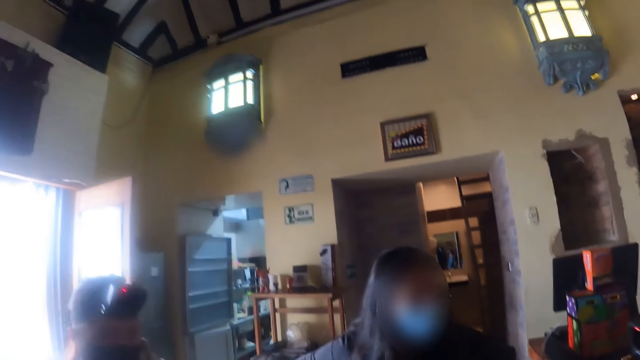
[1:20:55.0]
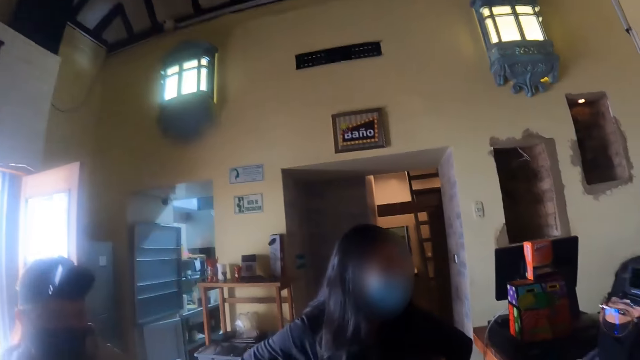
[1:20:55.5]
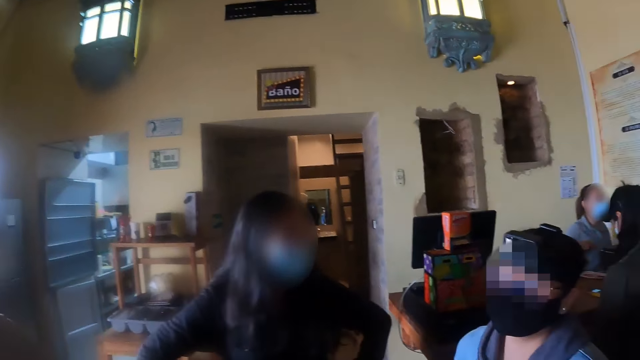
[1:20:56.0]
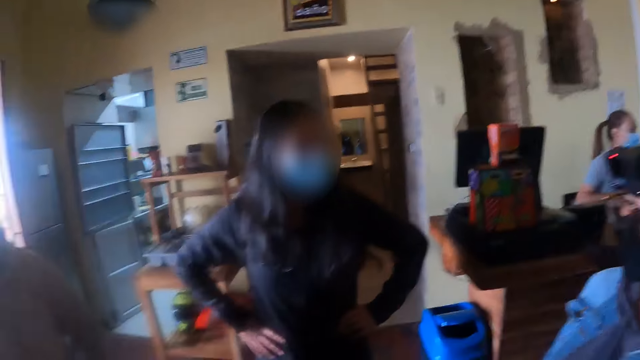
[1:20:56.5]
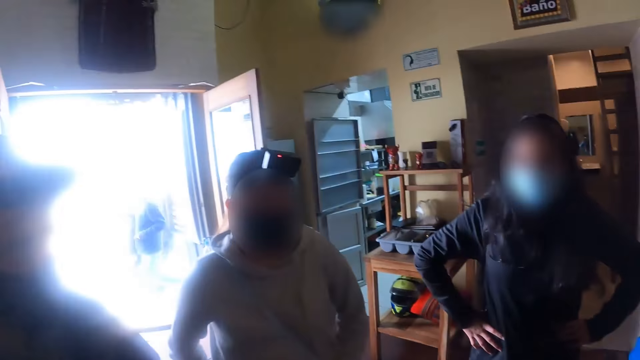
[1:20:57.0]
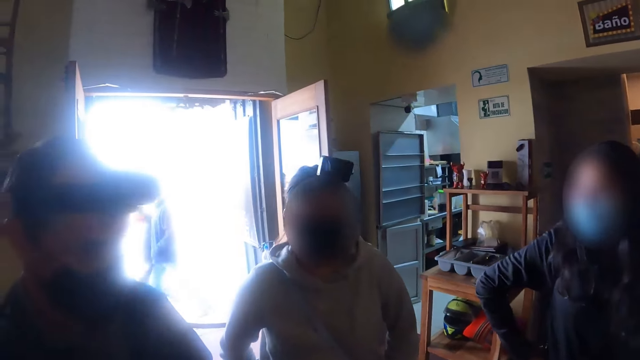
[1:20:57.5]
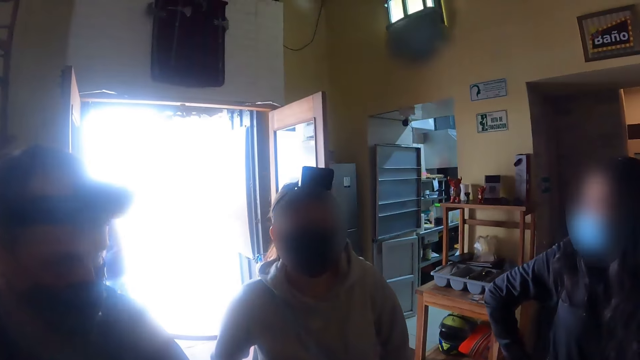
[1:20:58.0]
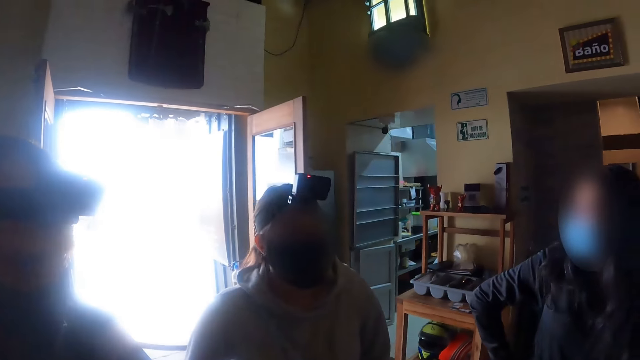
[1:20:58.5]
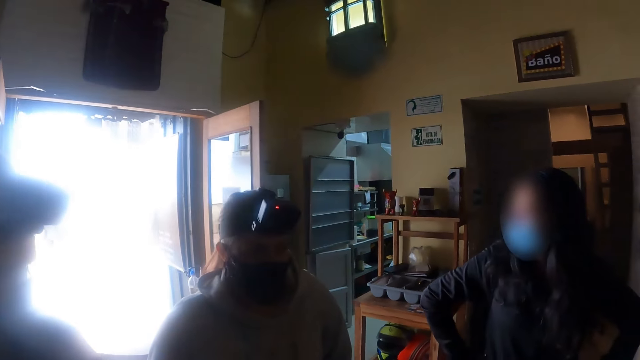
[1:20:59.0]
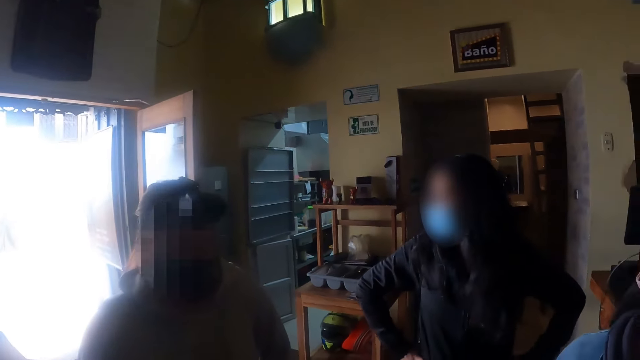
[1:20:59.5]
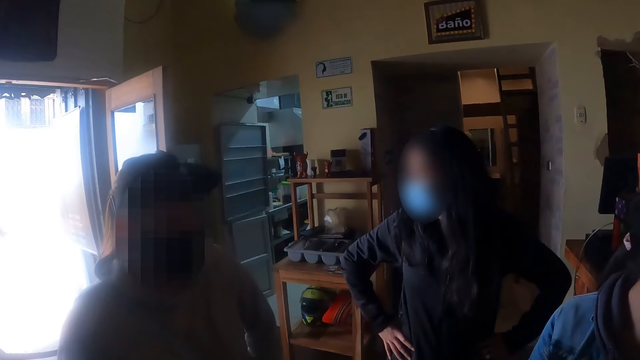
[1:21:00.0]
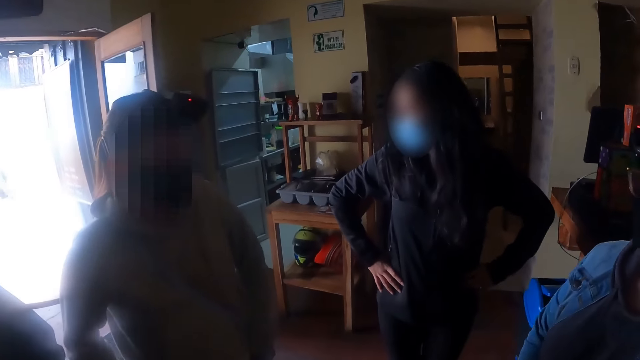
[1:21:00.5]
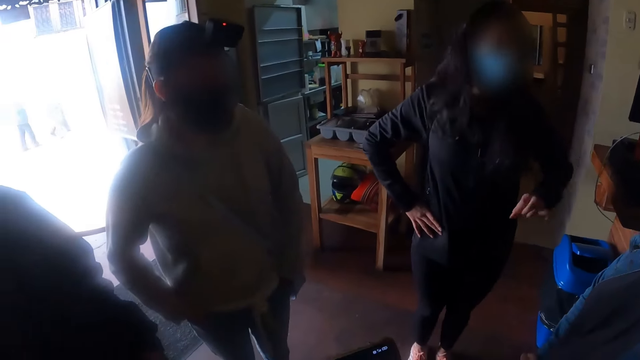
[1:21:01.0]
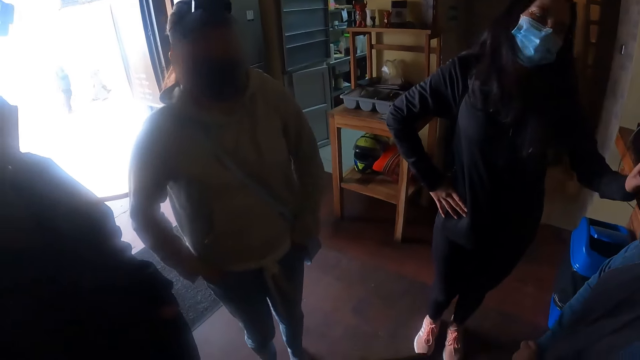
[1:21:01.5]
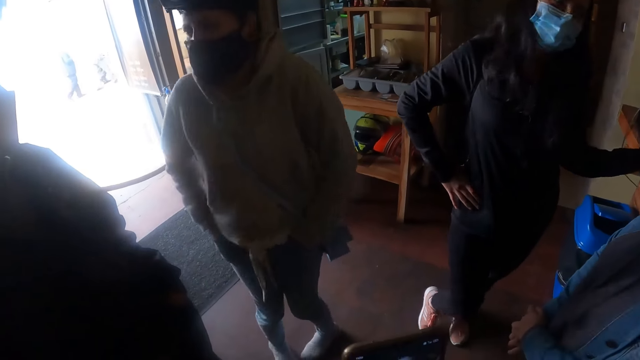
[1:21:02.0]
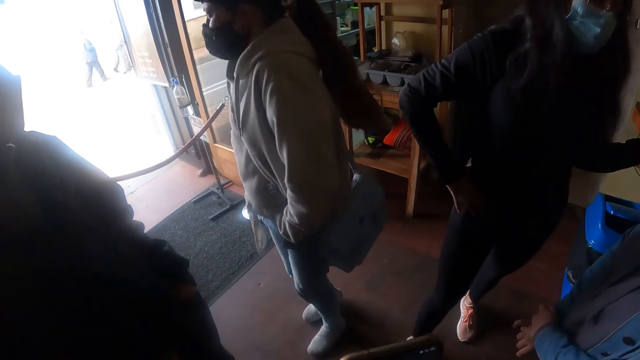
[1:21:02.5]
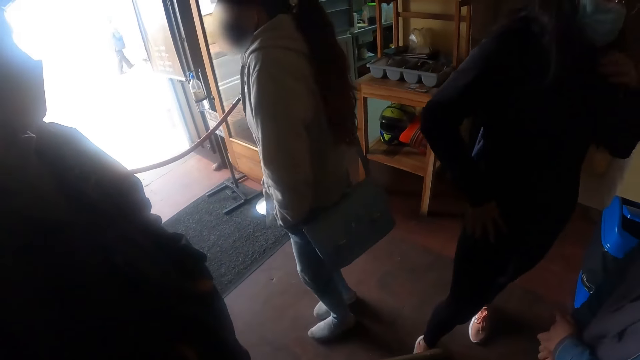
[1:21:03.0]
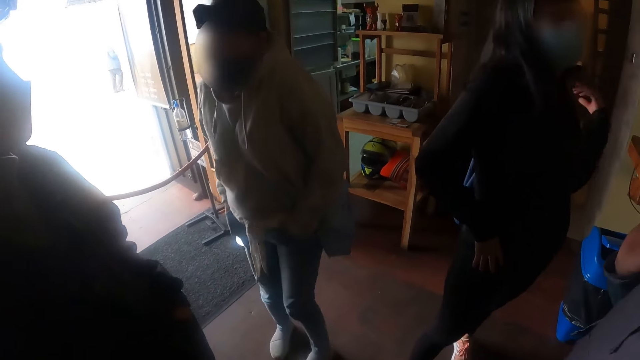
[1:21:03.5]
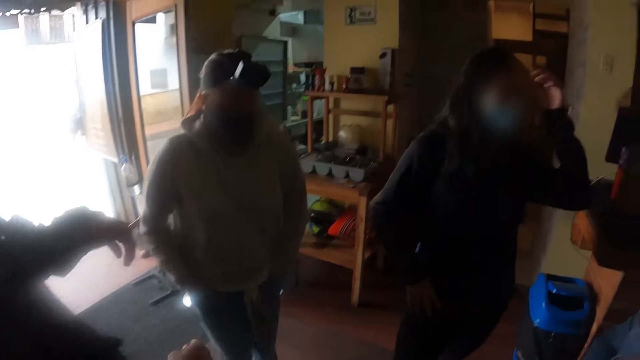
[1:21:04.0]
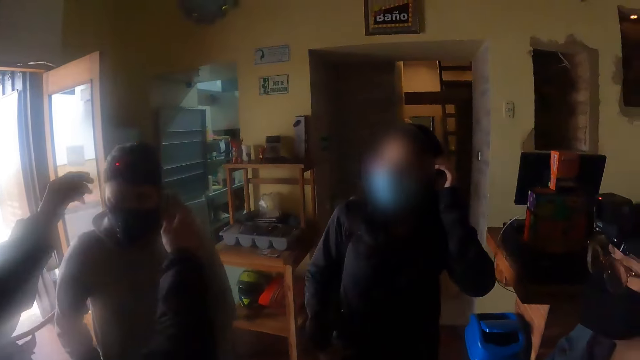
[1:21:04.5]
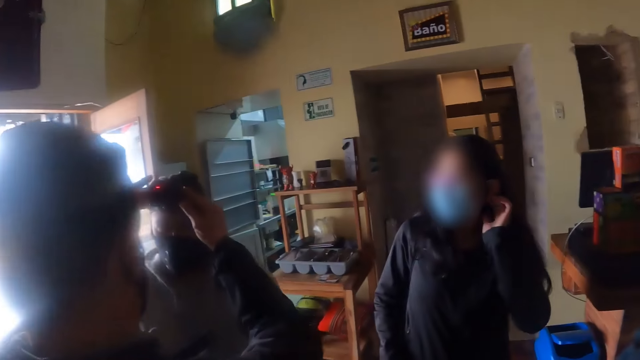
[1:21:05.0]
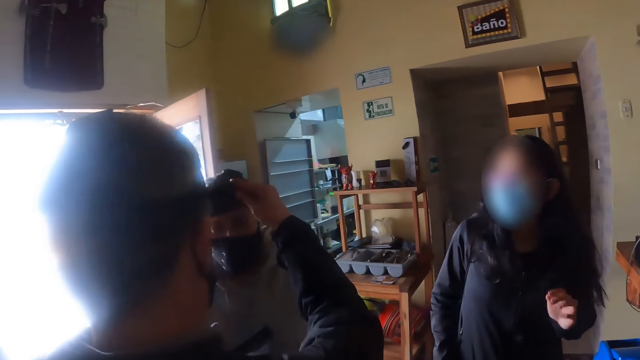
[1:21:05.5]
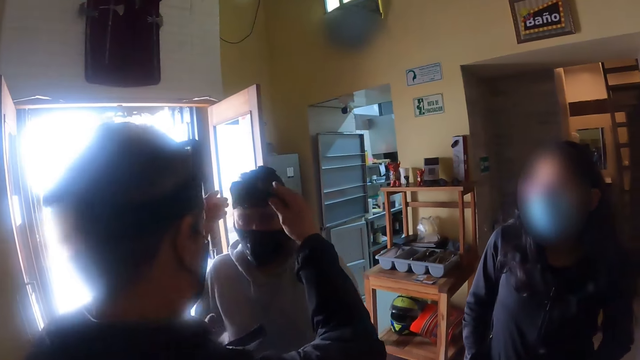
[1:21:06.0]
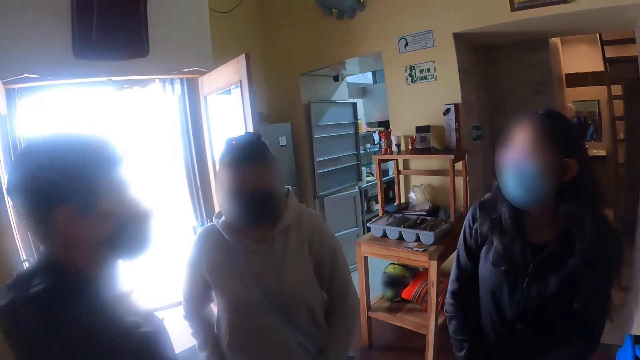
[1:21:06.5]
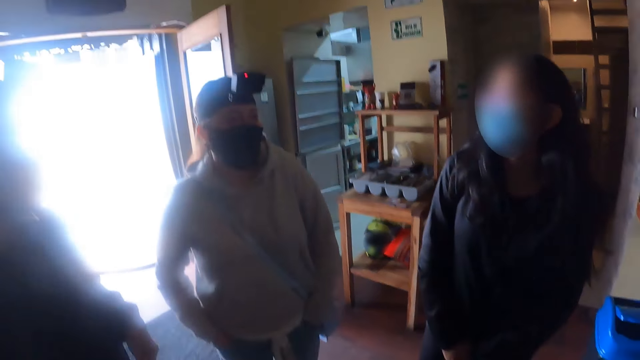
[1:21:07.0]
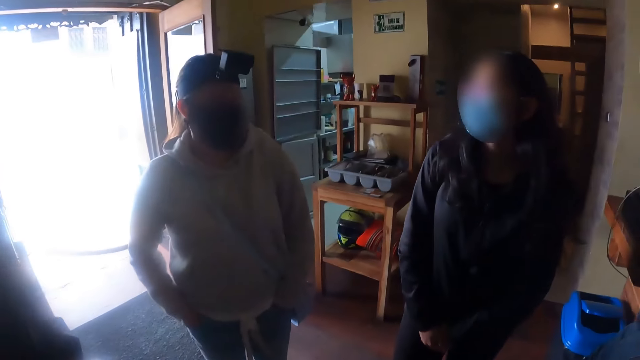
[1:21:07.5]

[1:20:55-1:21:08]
A woman turns around. A man adjusts the camera on the woman.

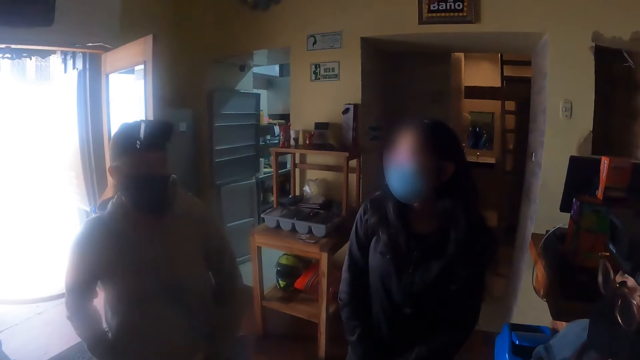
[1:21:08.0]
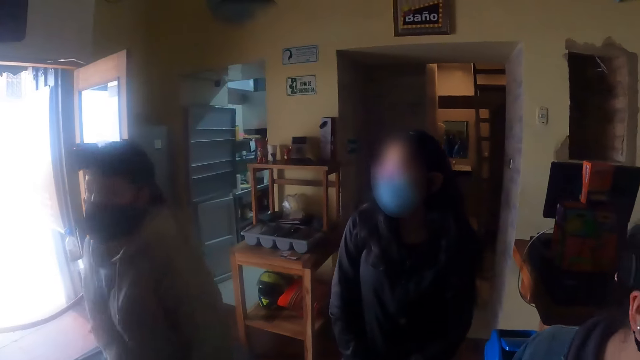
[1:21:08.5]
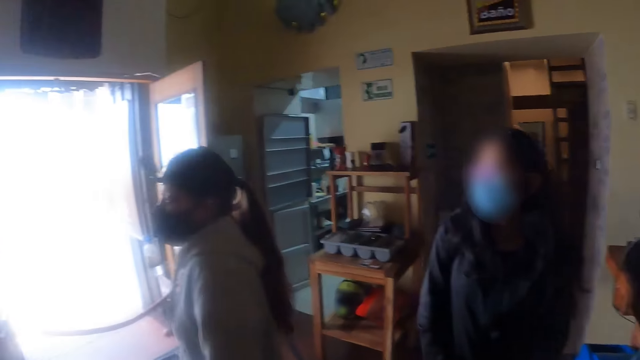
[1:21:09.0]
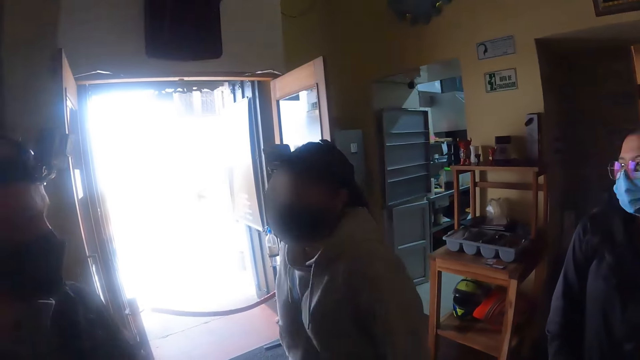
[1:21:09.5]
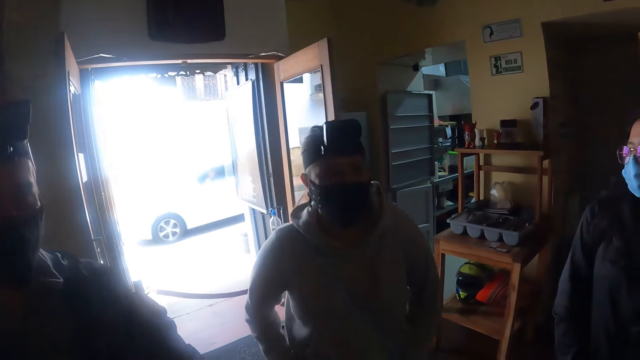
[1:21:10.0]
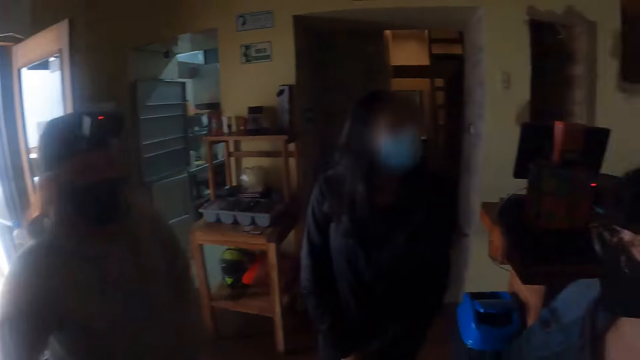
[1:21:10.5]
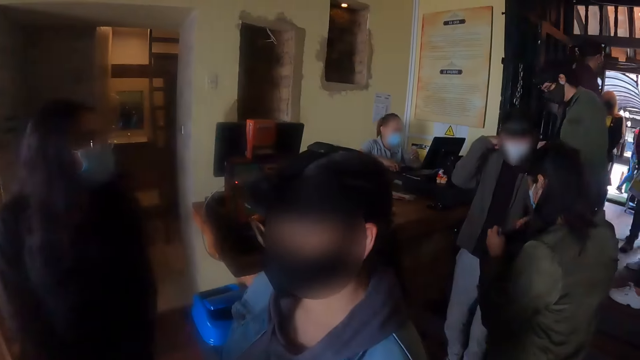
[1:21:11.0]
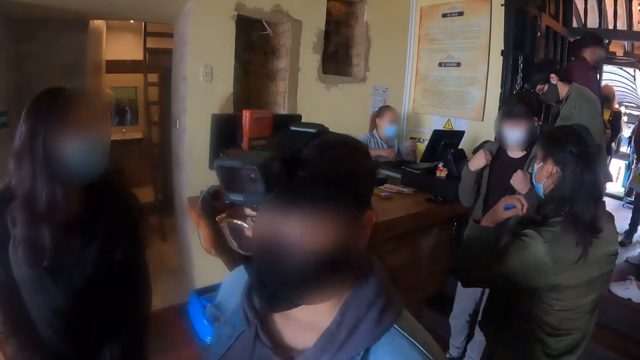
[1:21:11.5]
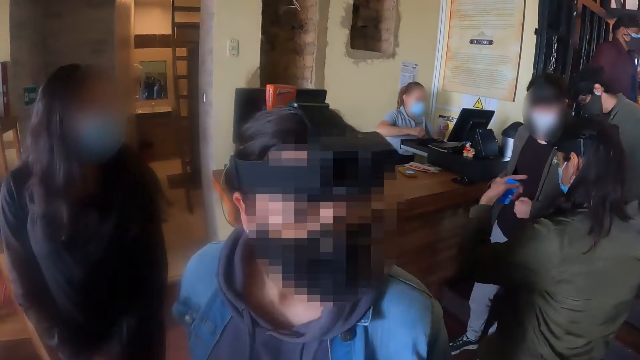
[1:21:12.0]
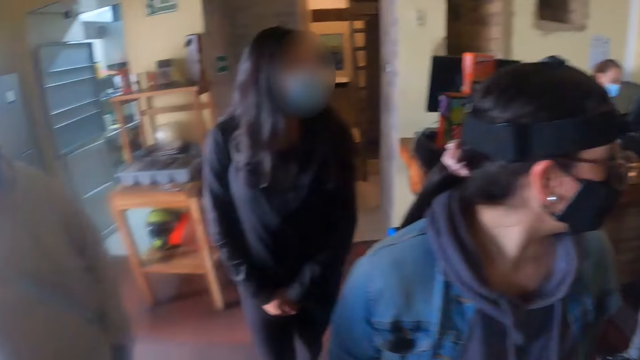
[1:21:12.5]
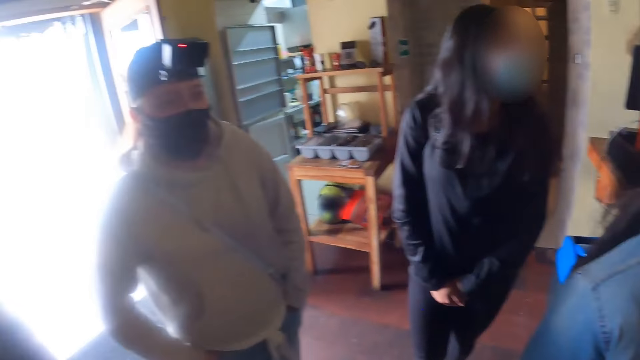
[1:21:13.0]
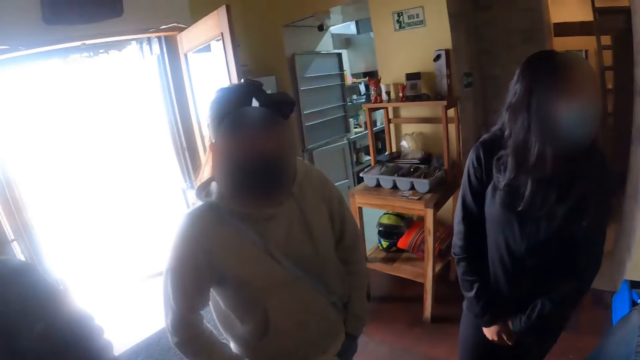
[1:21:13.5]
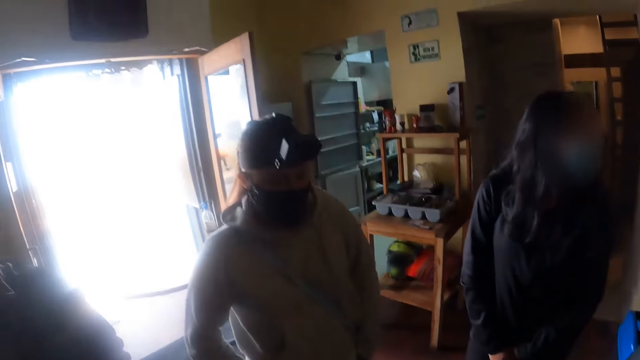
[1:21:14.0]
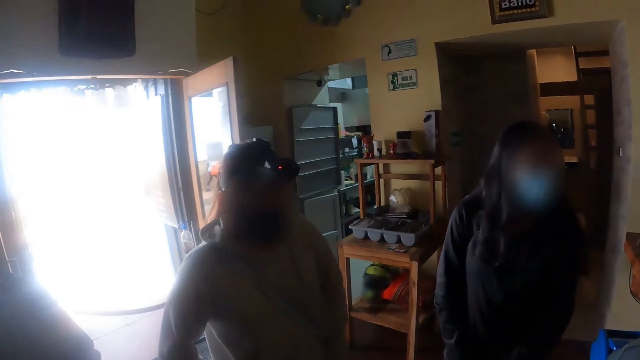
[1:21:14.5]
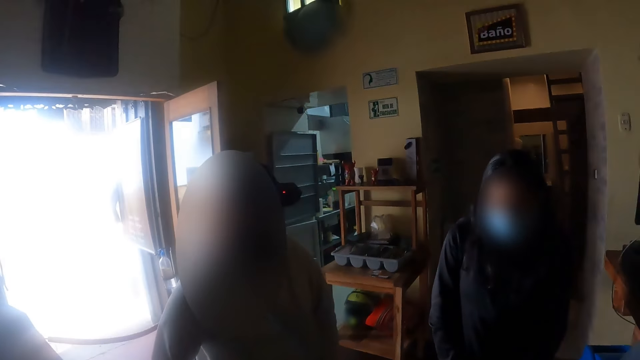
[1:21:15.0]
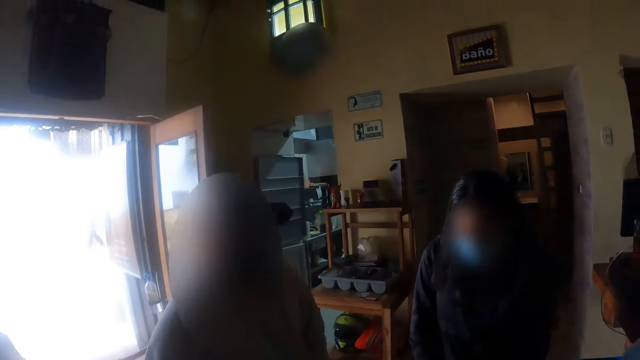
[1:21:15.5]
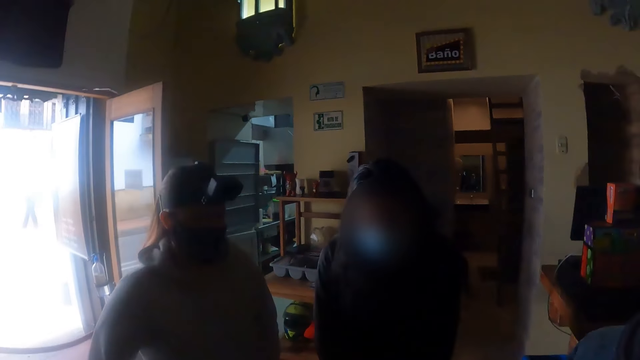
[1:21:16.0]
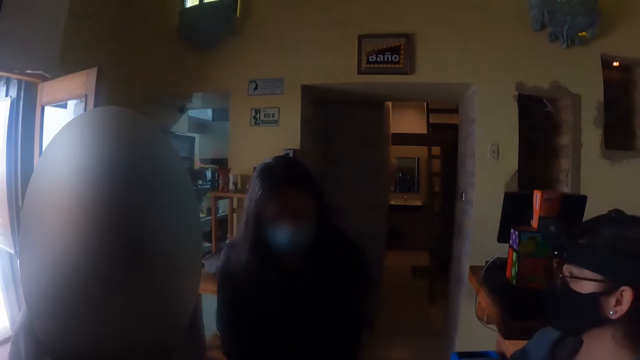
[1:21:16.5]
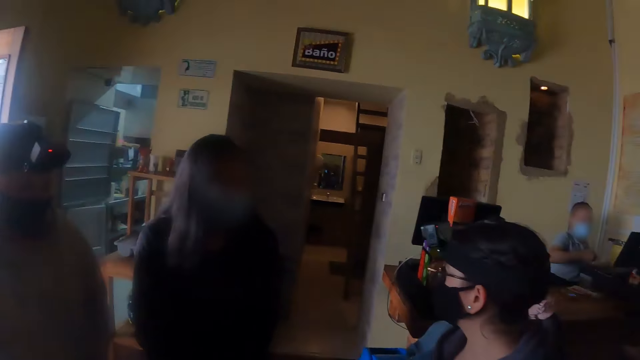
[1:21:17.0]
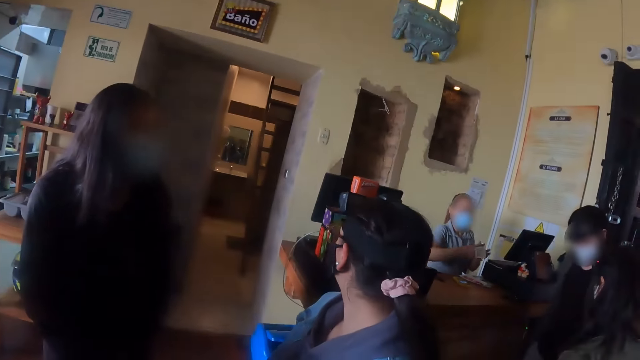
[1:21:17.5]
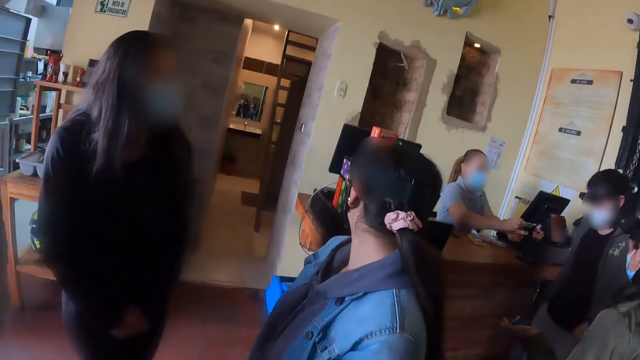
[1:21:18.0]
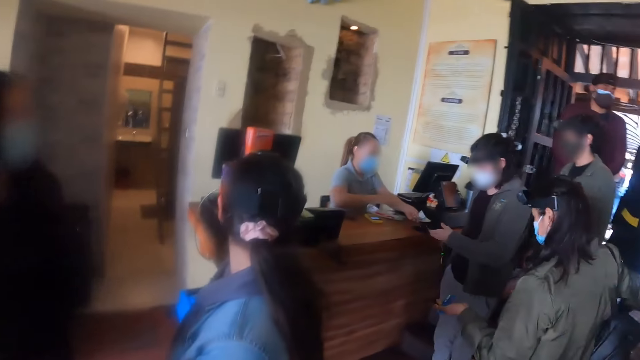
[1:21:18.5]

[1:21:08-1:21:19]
A woman turns around. The camera wearer looks around.
